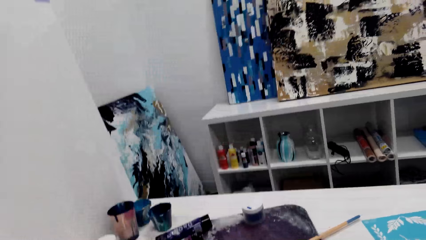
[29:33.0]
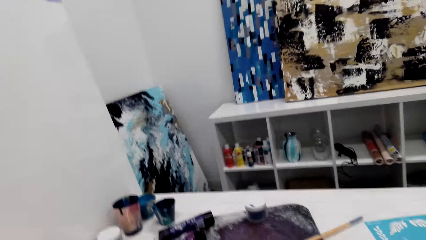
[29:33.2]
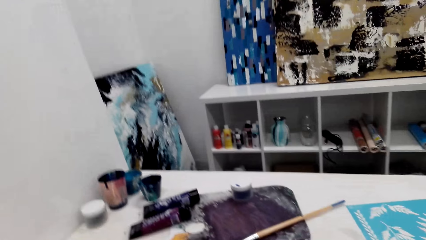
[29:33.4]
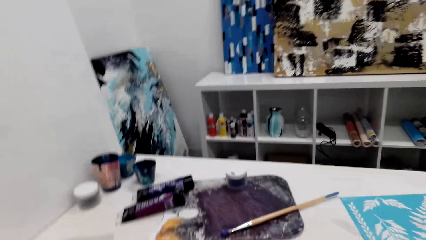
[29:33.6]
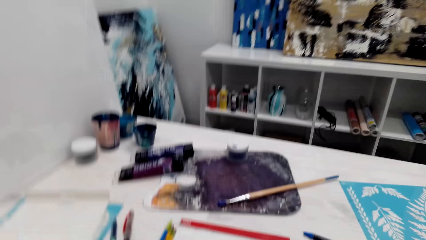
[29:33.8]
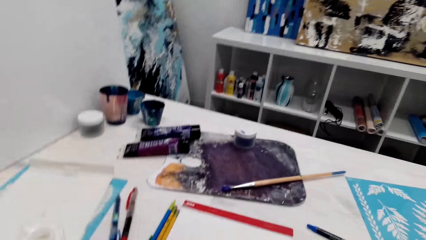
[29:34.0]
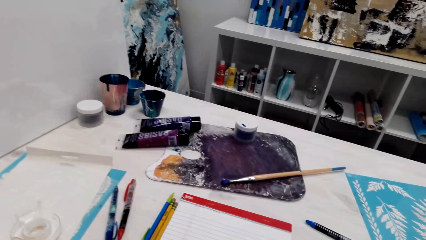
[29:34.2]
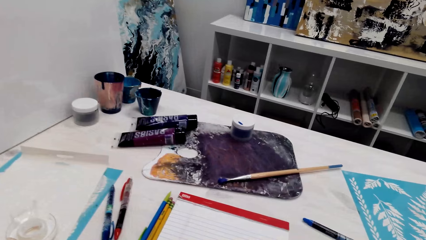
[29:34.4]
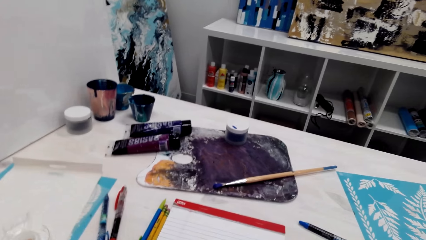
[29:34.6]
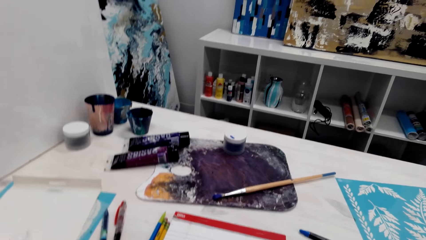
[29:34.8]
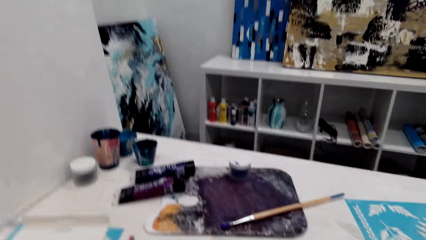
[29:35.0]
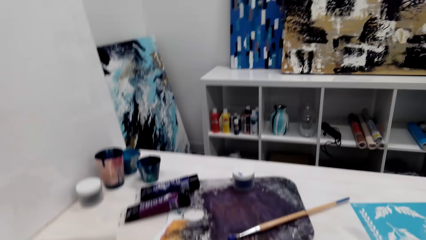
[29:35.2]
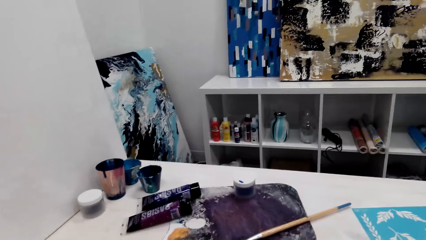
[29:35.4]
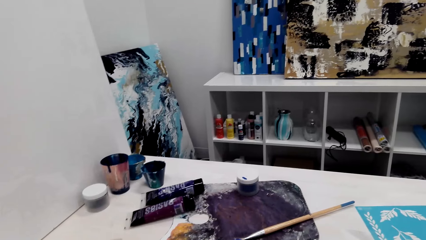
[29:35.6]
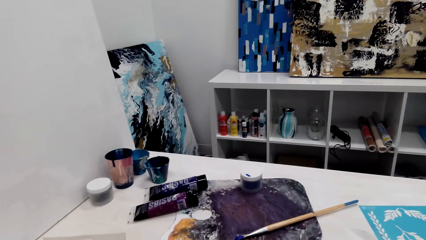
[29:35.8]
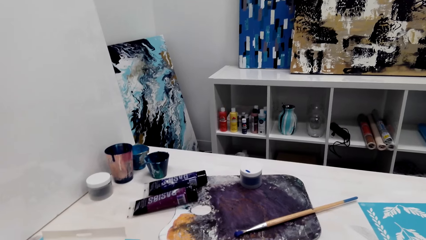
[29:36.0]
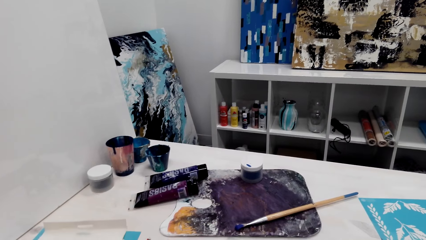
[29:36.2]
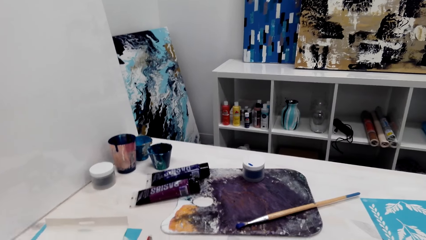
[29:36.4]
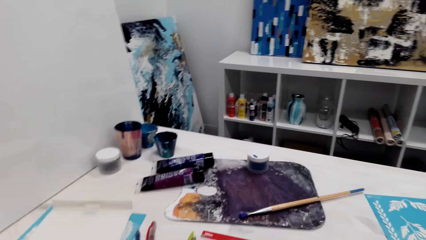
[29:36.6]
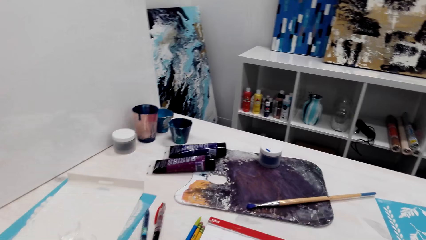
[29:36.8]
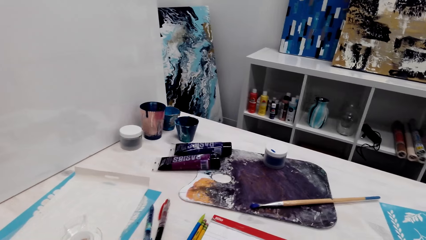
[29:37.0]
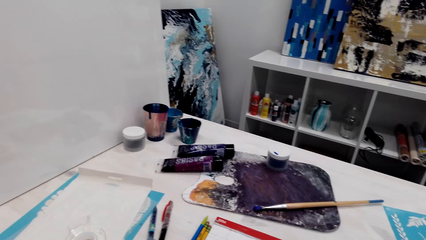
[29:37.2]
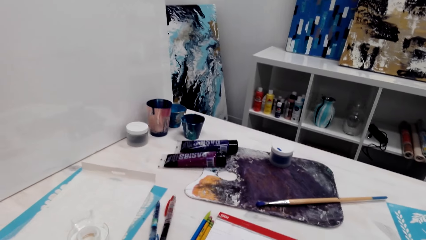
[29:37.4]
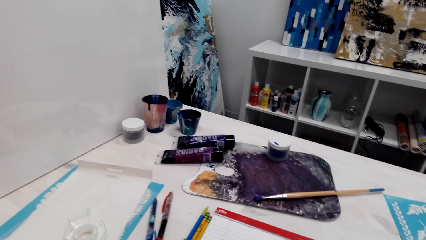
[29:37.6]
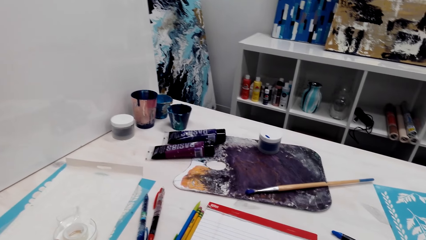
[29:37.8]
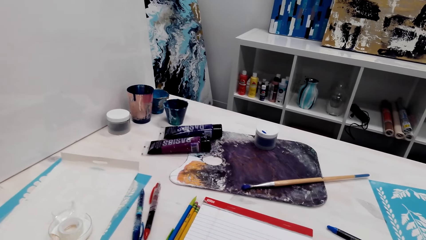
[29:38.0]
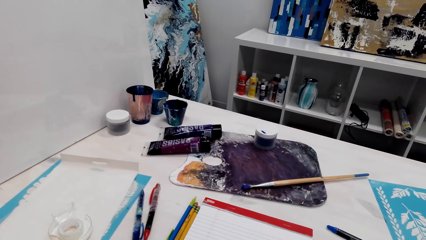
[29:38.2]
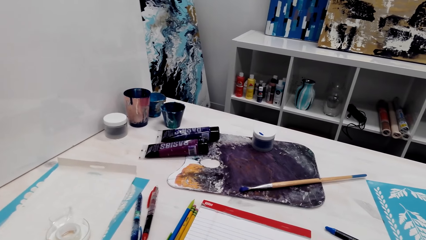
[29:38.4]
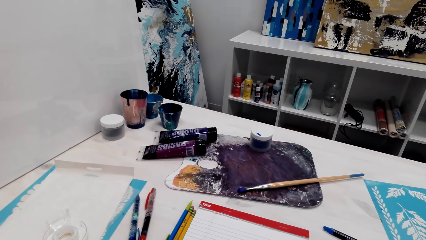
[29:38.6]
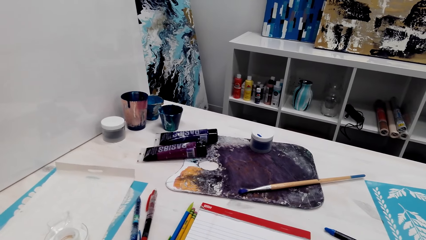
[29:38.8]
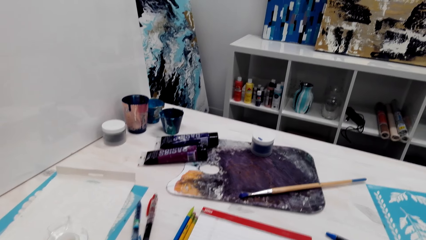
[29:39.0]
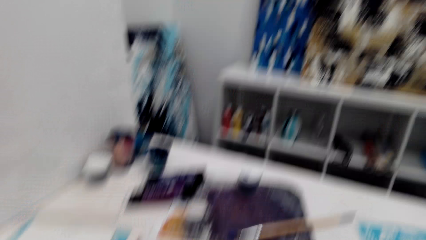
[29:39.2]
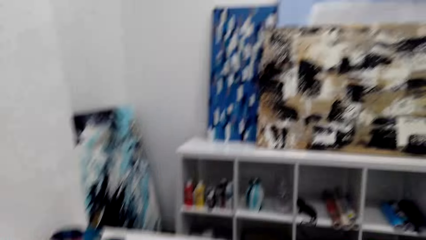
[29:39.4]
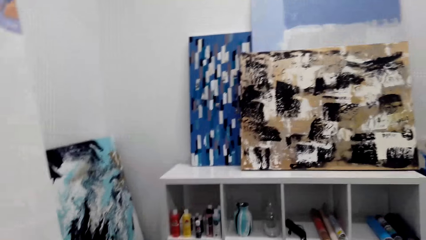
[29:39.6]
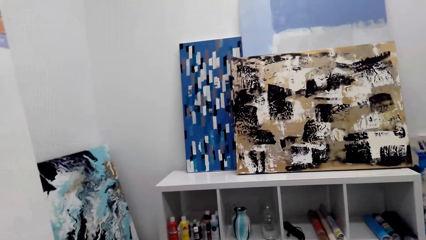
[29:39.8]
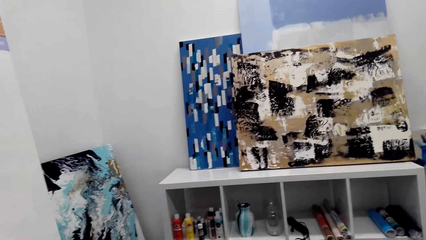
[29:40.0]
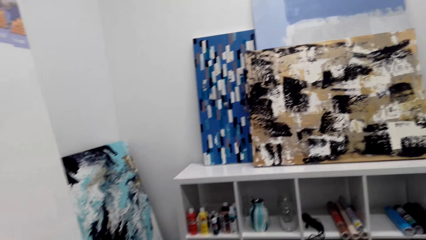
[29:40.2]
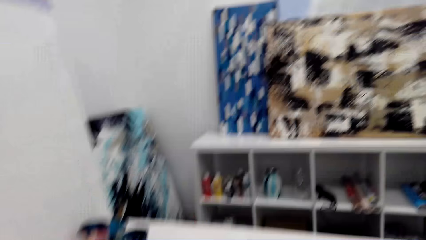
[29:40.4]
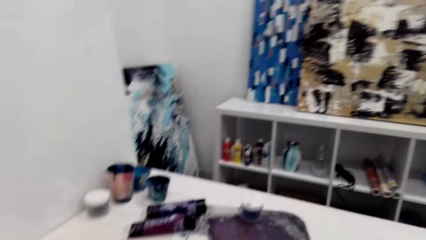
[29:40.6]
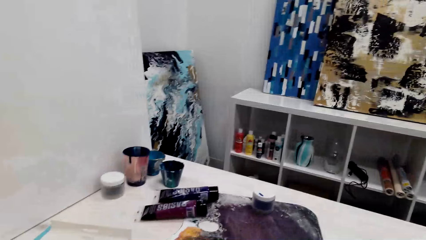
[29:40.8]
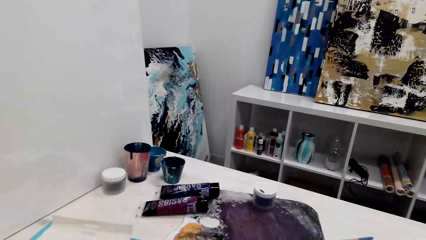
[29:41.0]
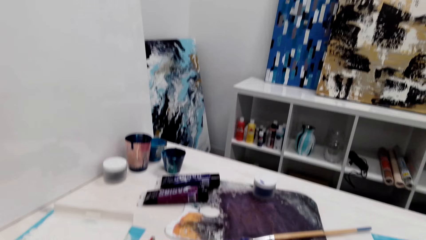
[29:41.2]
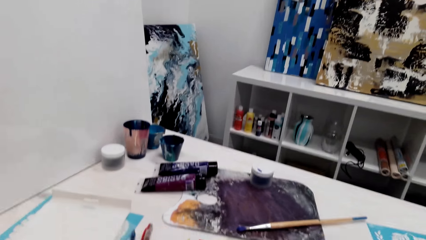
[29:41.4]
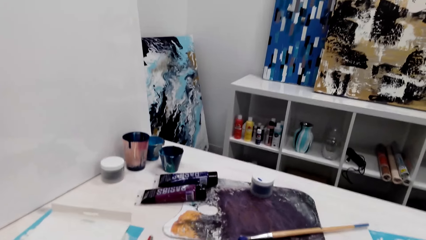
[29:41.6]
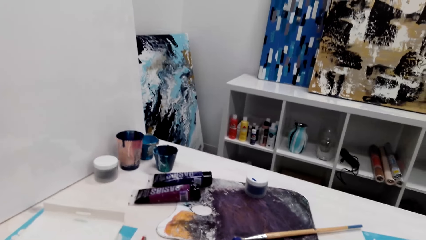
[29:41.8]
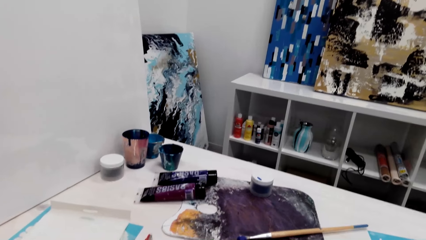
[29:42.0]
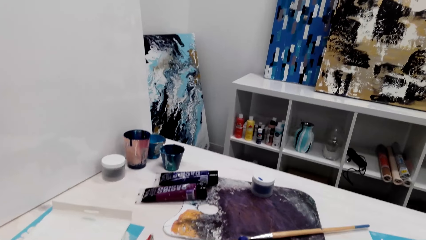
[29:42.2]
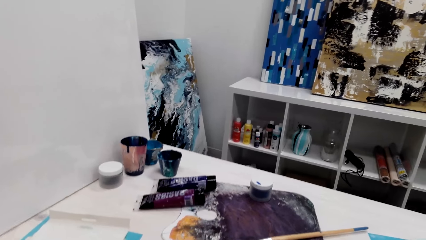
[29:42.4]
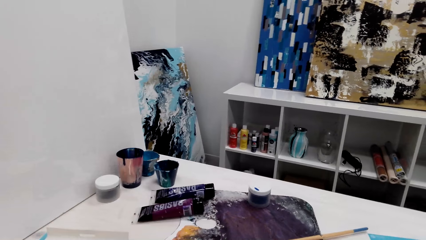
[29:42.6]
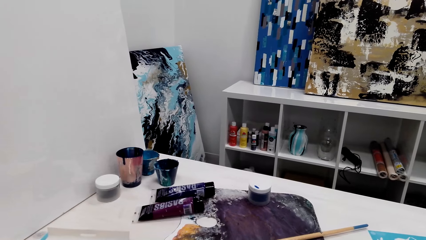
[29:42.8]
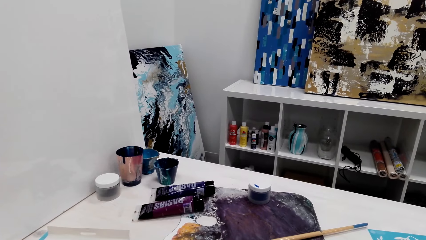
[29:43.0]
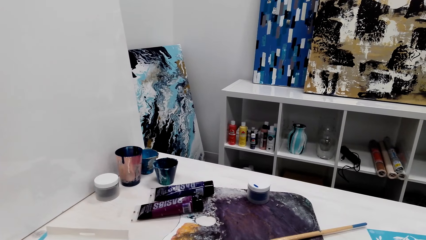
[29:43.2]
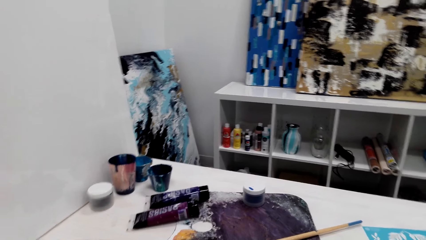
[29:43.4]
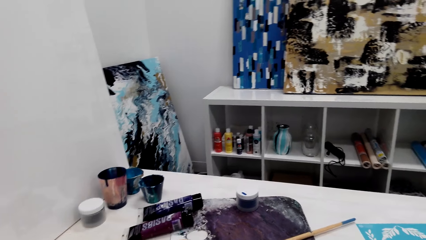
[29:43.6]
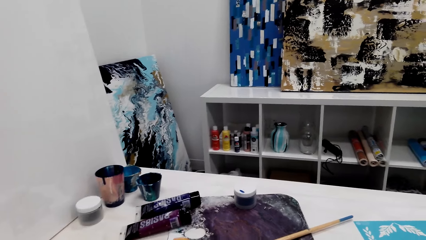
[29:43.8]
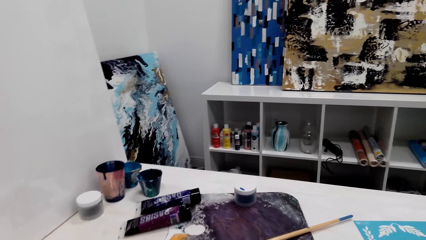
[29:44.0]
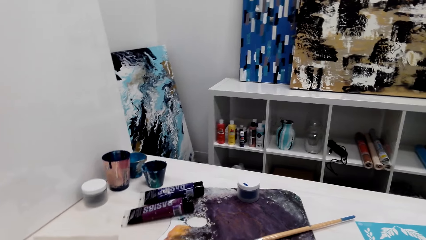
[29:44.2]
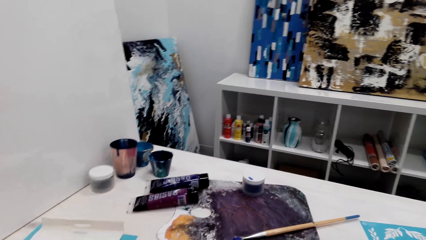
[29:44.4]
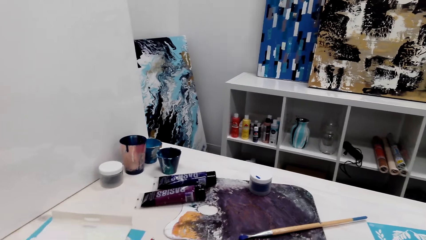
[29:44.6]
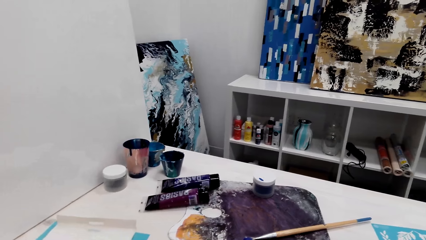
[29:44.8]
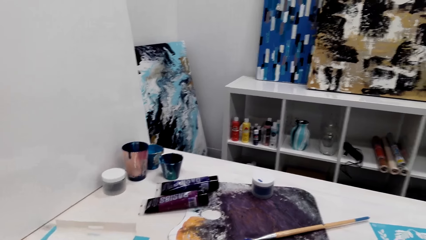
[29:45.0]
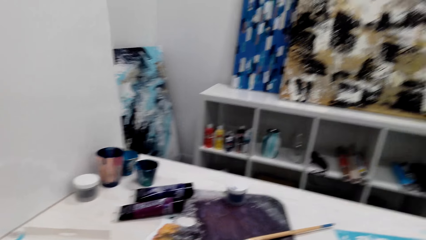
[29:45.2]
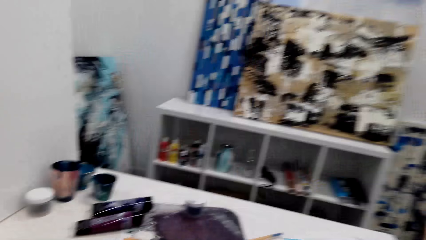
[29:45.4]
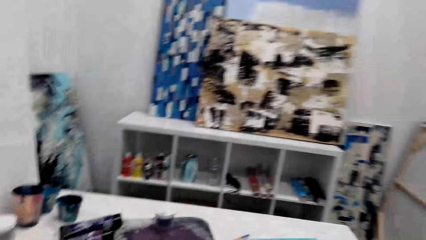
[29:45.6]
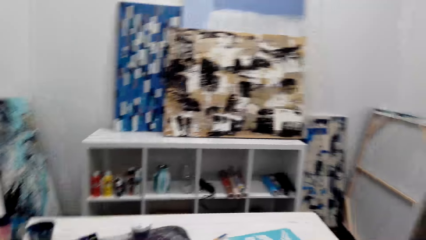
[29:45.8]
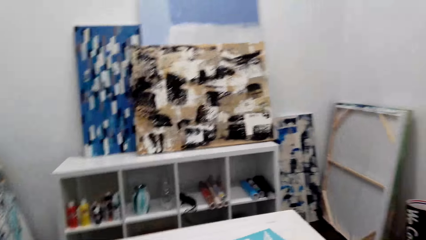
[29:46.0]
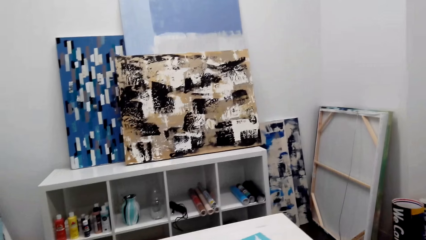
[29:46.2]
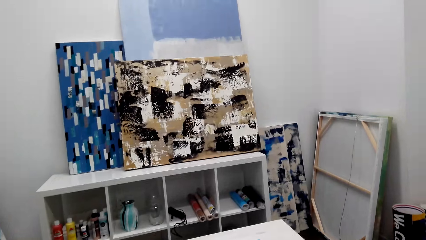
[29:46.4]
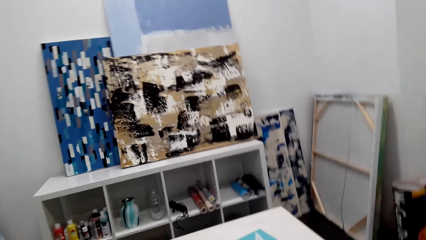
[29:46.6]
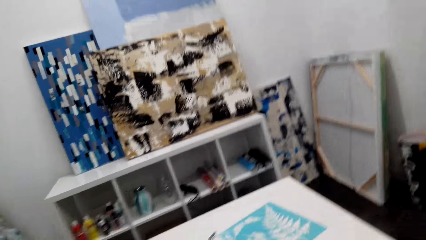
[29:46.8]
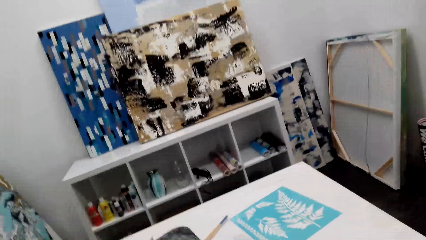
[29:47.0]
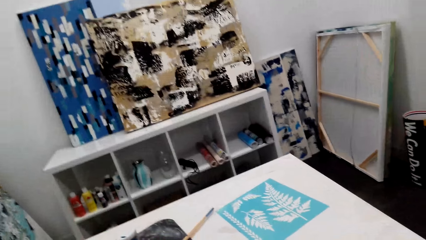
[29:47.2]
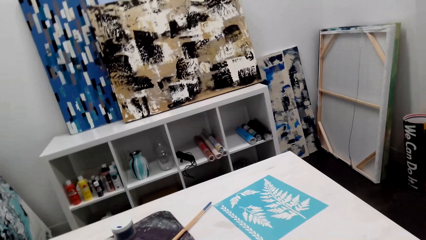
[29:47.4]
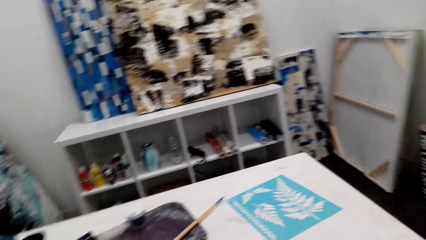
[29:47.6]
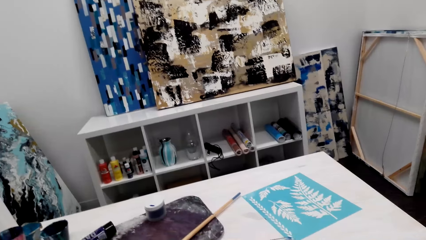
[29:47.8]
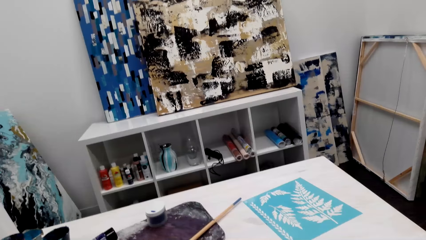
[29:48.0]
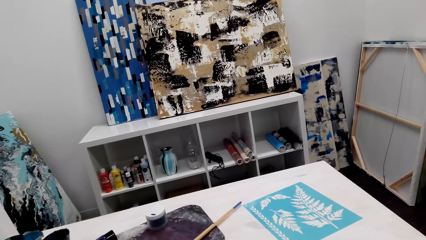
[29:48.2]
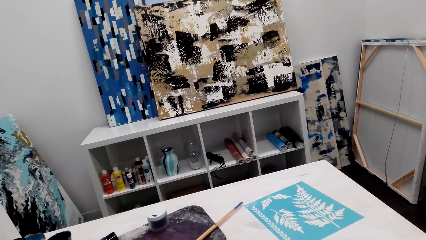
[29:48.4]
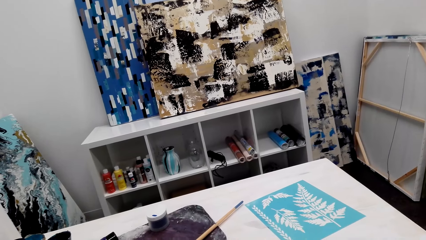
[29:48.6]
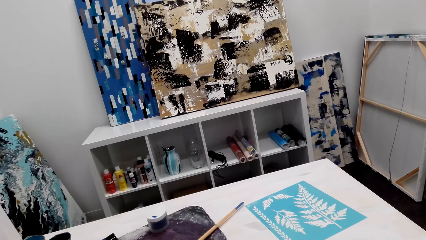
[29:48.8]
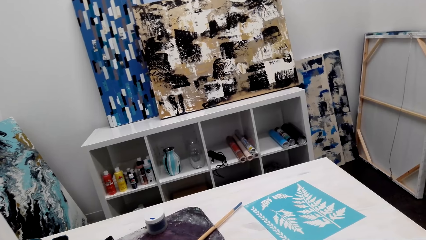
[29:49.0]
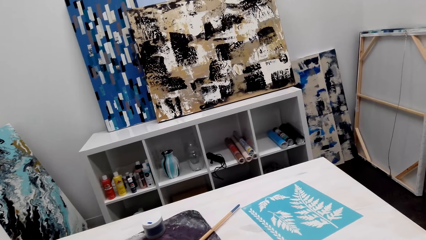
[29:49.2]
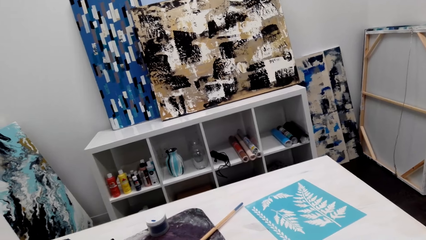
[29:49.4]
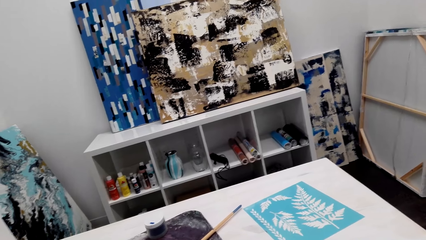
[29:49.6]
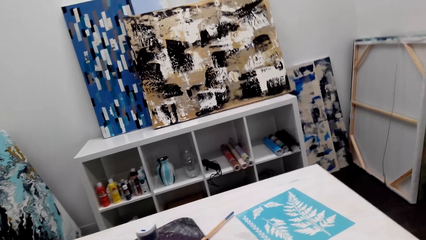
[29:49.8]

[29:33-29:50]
The camera wearer talks in the room. They look around.
